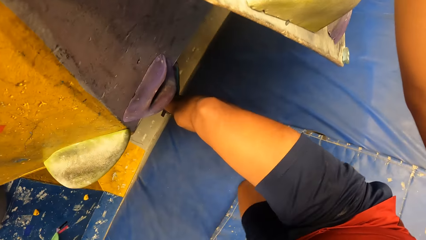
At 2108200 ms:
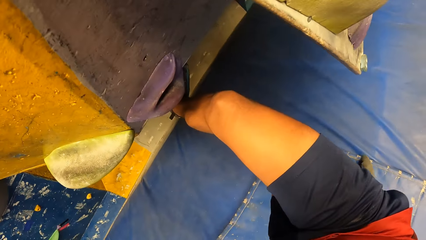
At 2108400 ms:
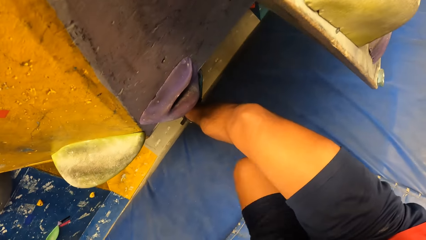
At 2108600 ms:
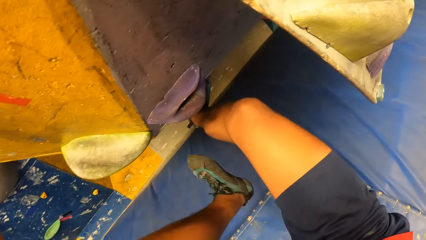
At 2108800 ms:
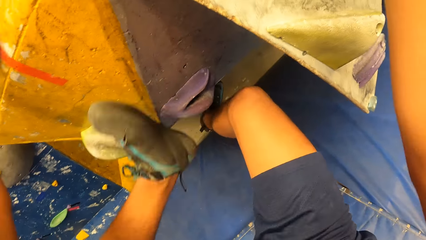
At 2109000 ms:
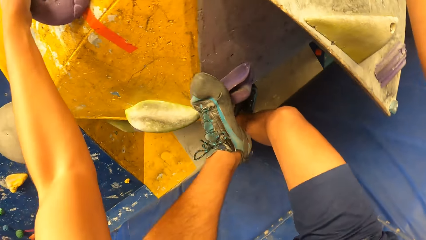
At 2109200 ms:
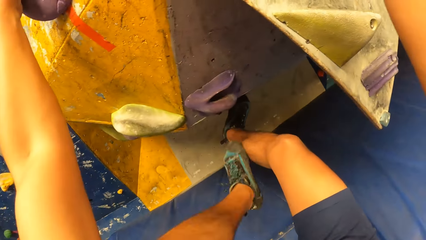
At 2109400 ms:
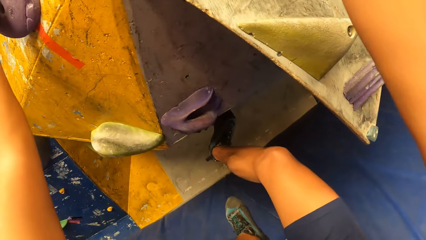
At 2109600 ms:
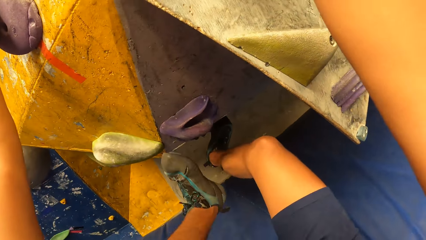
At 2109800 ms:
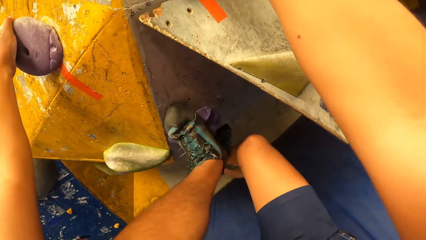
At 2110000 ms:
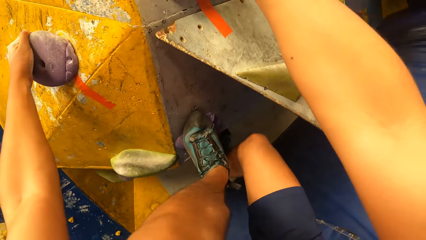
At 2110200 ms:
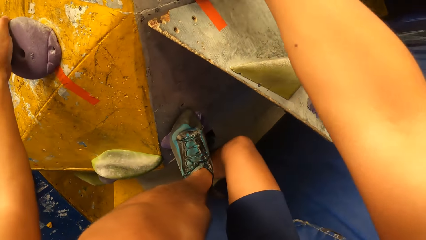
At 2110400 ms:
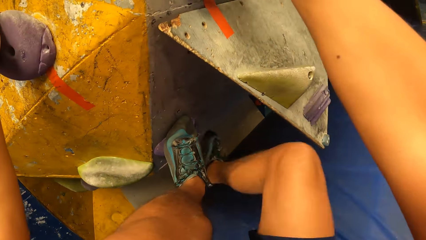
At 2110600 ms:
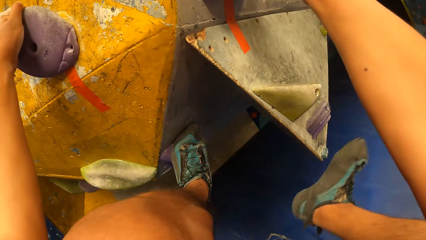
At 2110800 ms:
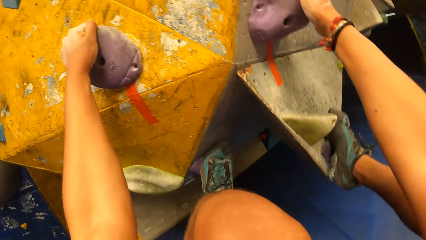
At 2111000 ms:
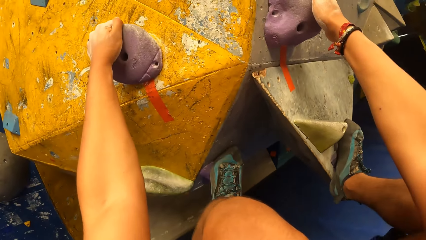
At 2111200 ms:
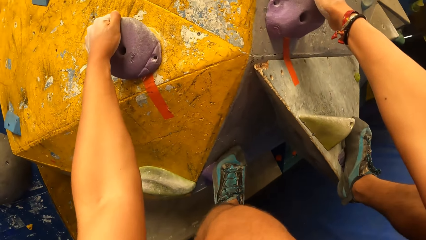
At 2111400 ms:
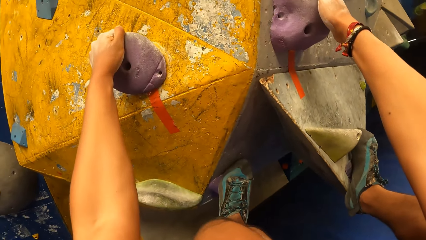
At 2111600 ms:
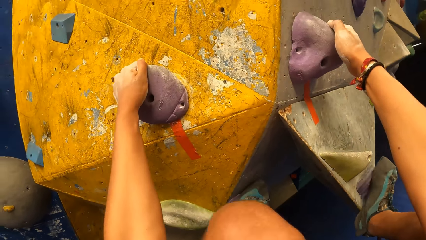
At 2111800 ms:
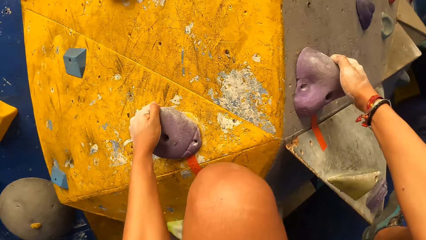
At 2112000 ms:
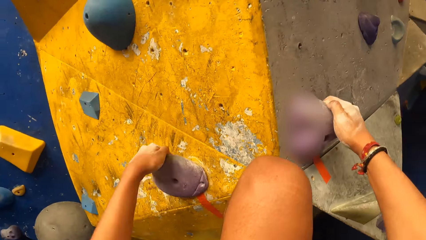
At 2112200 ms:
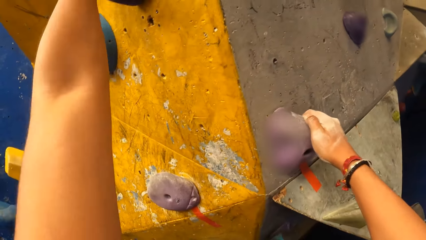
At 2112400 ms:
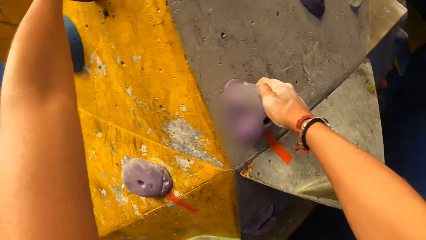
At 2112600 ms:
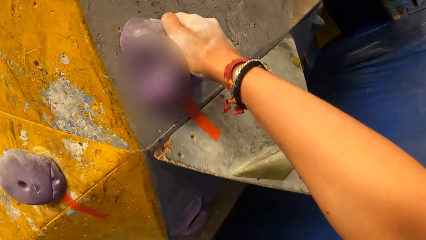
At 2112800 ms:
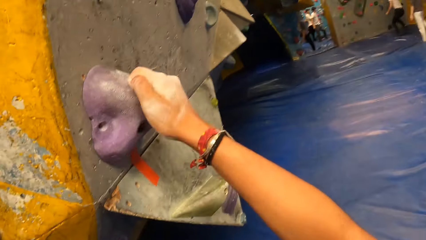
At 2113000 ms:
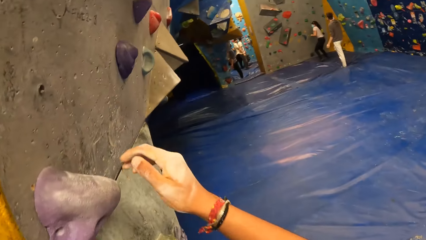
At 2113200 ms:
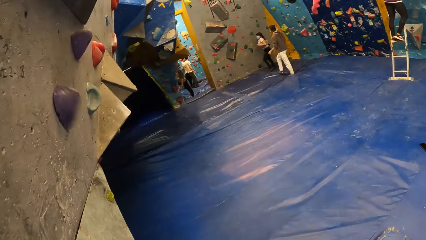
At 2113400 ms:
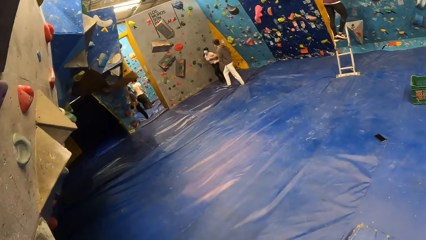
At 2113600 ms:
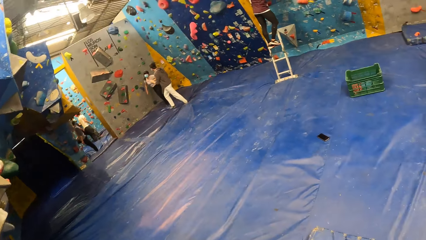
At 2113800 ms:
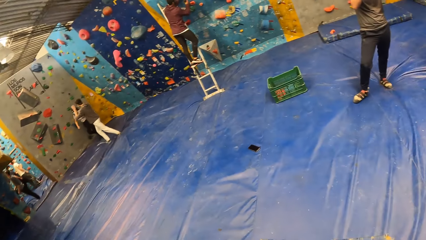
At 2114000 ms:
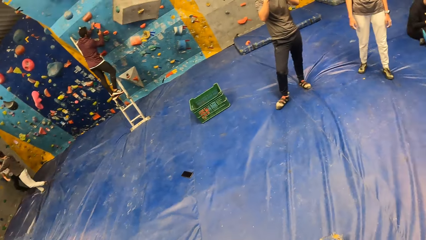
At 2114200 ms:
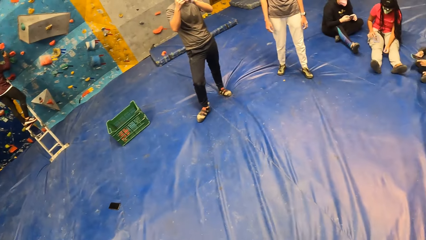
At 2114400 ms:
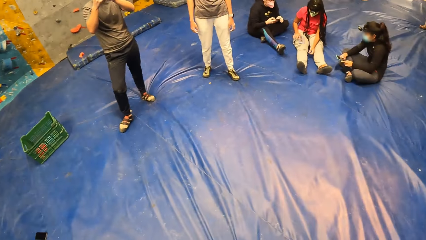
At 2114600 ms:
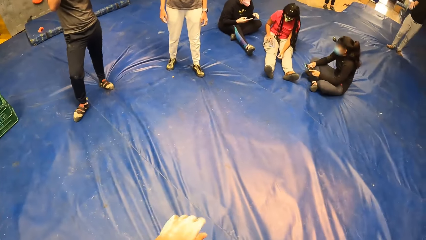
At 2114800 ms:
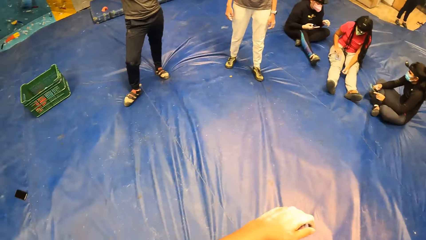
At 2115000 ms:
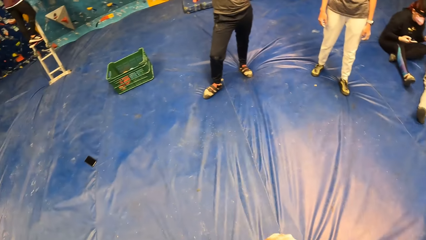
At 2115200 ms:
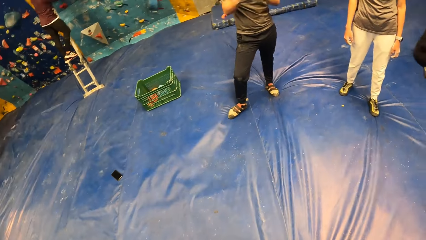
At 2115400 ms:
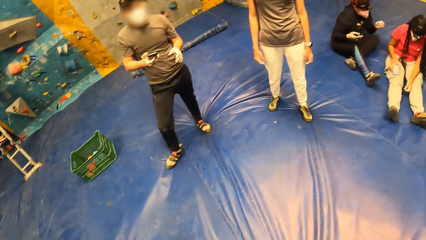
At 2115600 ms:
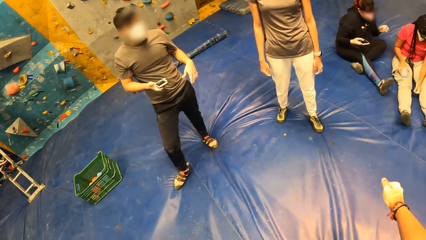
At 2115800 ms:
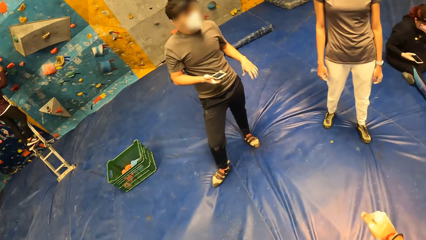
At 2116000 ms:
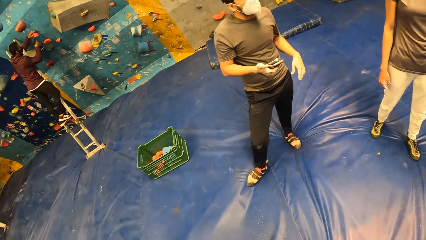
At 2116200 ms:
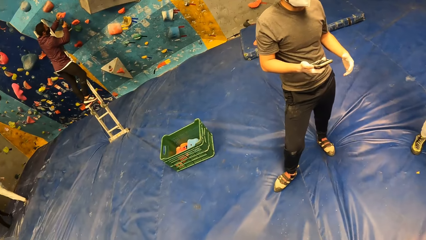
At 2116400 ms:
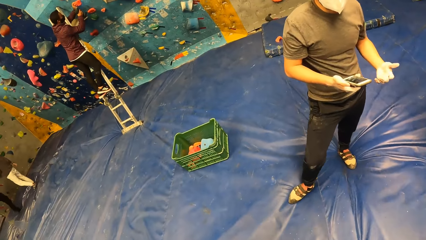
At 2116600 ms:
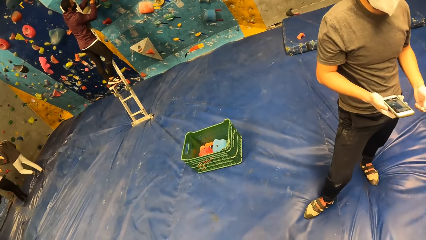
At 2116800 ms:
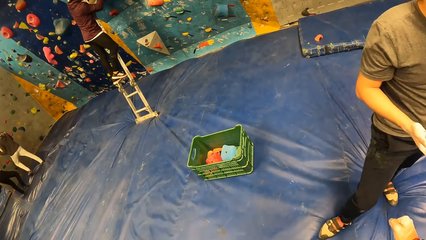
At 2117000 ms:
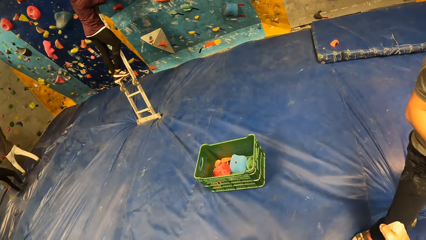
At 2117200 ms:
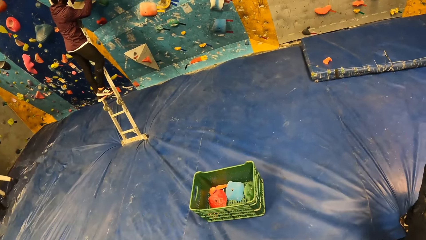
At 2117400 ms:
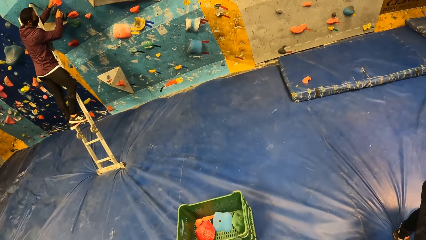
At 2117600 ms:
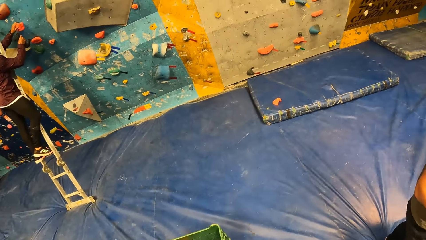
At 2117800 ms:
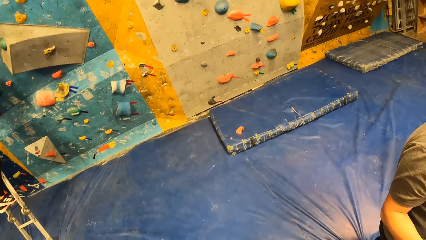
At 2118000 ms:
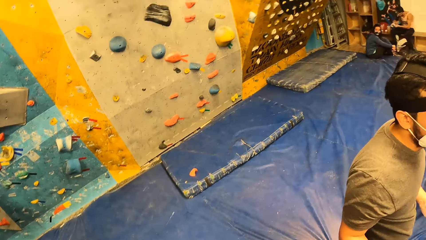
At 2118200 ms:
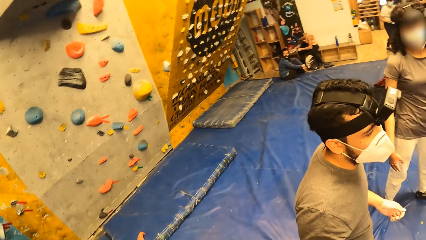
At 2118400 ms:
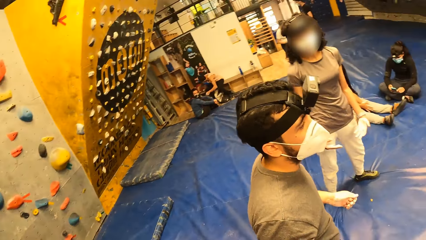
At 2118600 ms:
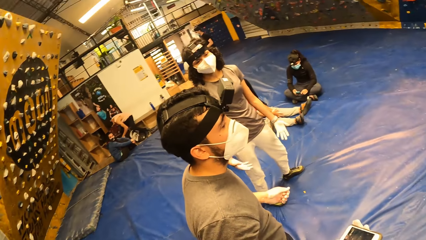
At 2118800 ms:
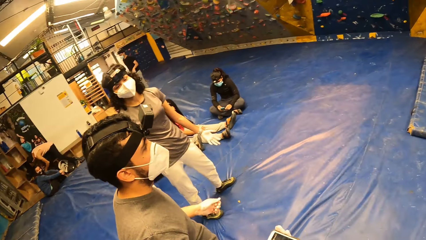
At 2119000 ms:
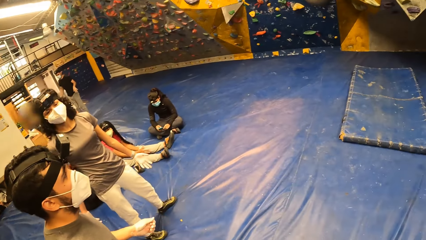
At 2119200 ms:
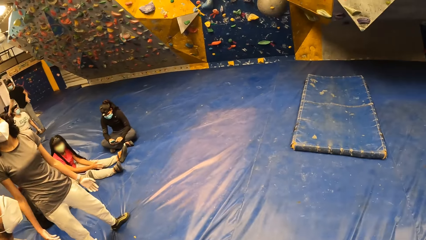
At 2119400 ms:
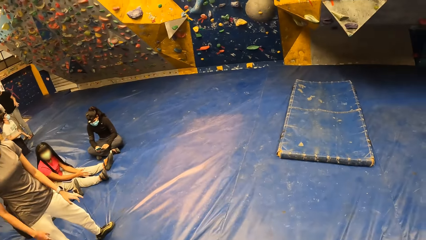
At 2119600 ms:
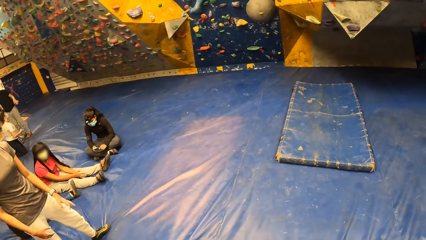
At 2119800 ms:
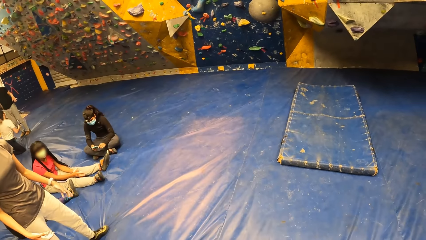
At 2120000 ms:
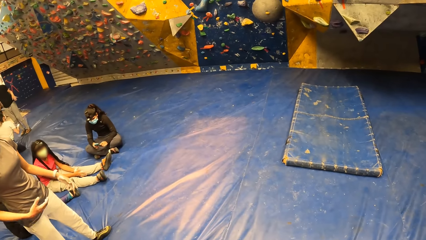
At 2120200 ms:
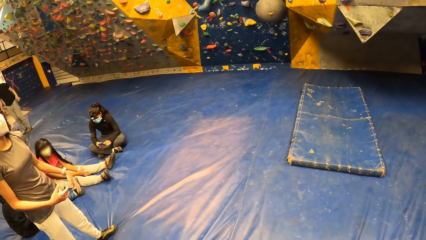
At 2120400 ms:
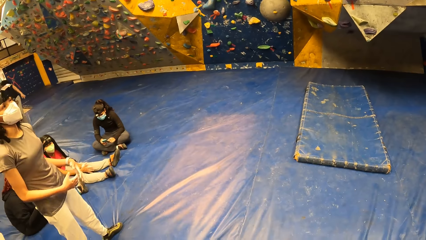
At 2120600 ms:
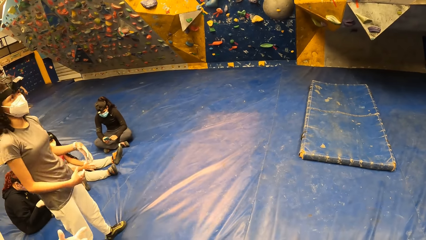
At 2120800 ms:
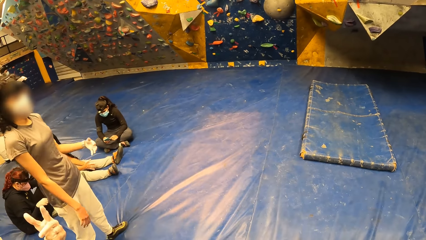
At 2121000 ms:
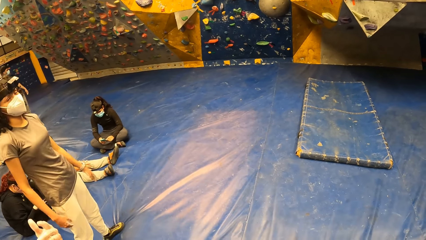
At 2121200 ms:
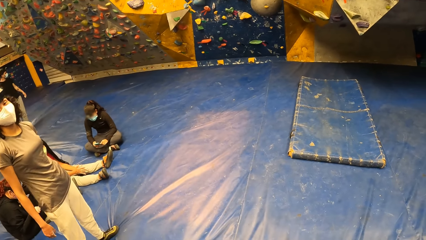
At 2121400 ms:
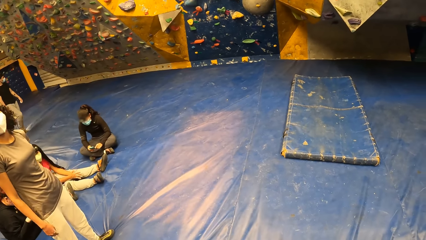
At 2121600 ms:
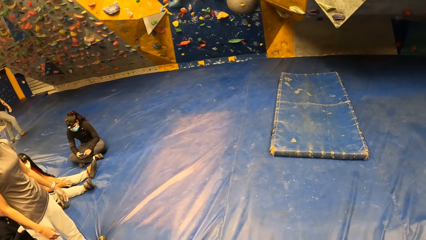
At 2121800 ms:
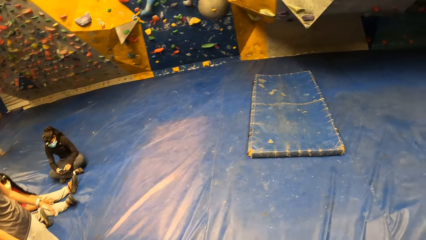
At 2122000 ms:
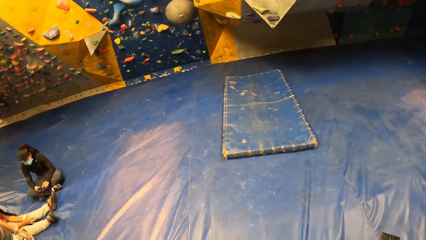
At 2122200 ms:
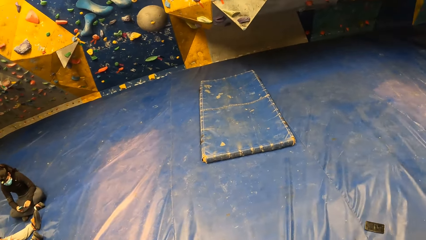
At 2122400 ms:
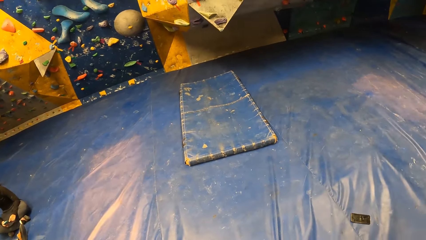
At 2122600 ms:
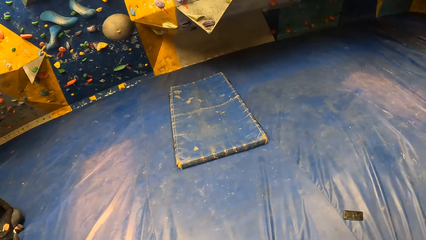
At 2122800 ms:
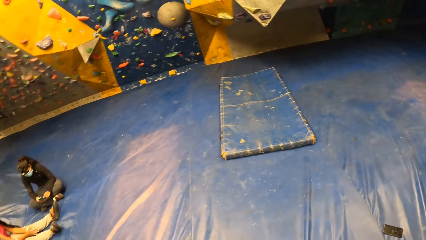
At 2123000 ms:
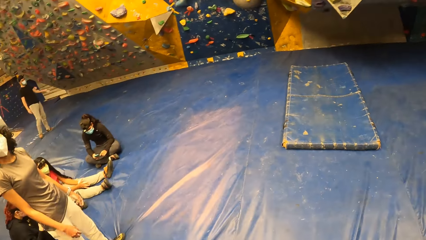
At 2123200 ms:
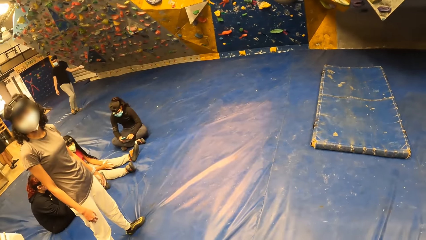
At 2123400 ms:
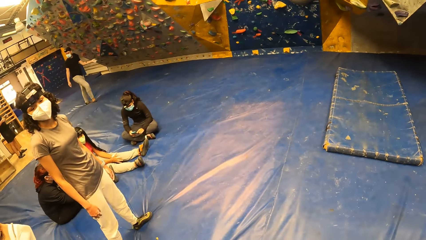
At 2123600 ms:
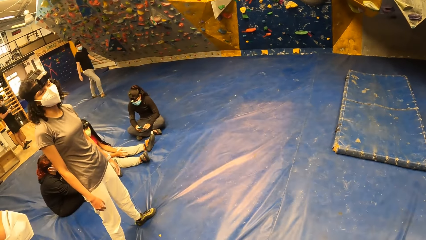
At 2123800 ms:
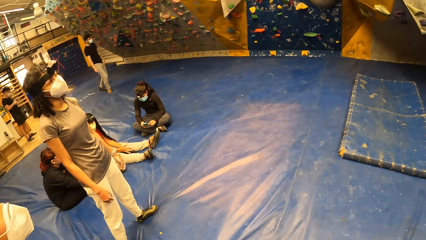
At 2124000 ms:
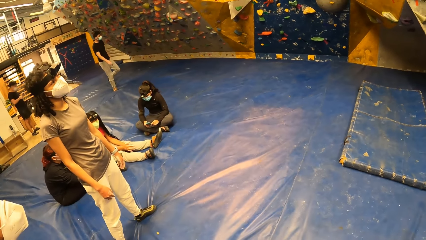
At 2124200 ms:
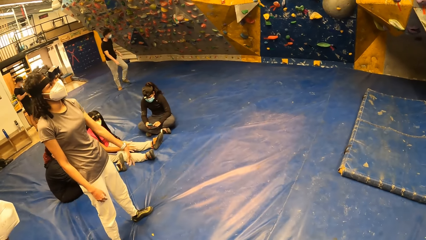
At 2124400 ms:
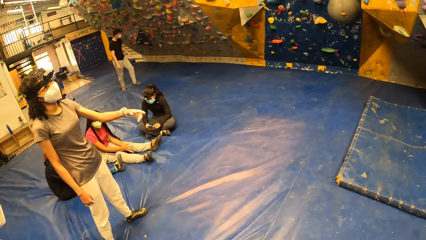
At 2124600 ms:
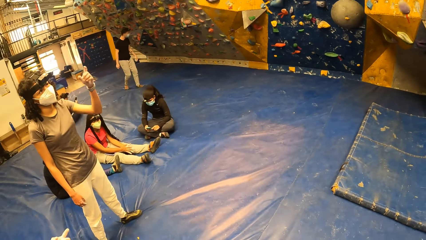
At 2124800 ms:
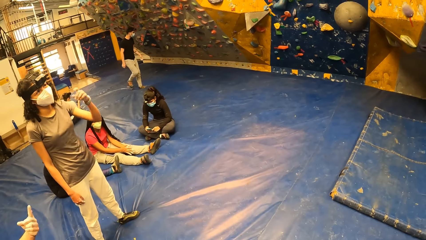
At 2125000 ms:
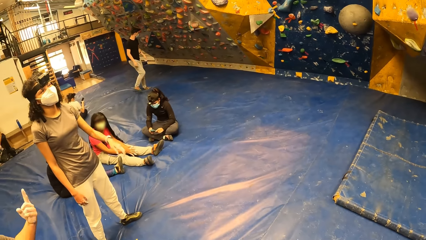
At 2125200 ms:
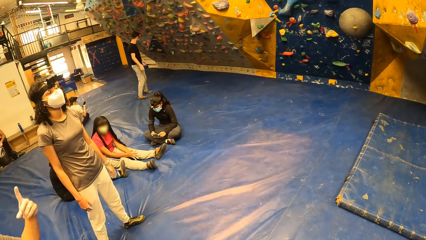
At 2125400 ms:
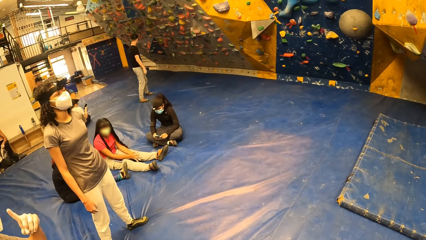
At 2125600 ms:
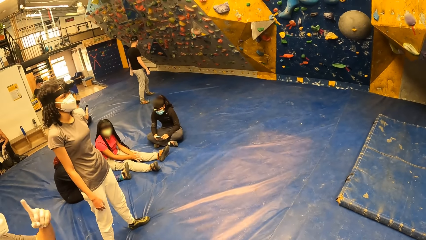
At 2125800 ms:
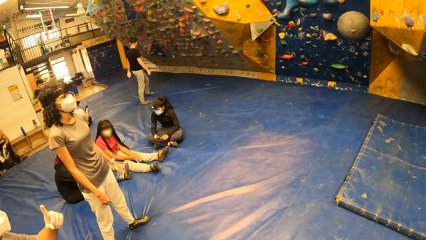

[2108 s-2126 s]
The camera wearer jumps down and walks around. The man holds the phone with his right hand. The man interacts with a woman. The camera wearer looks around. A person points around.
